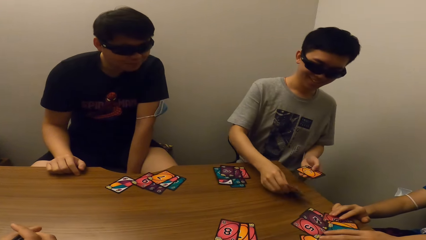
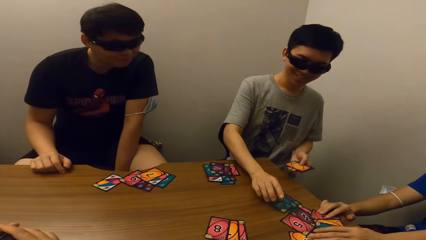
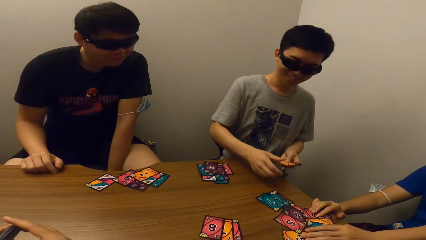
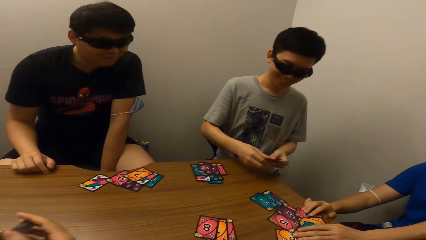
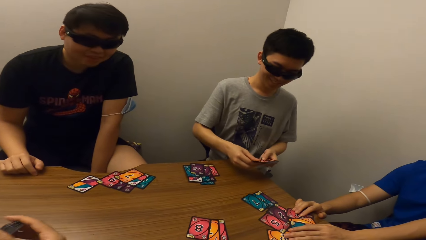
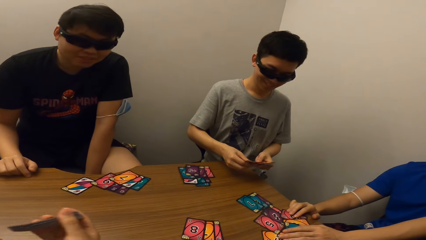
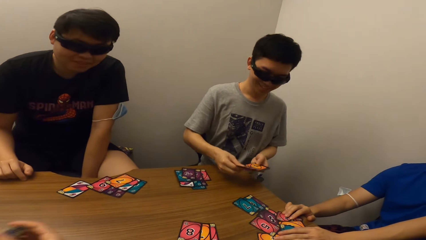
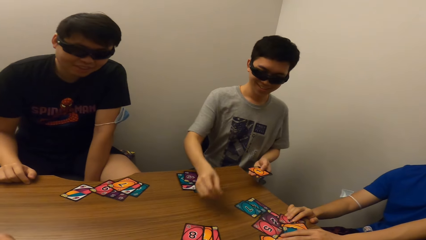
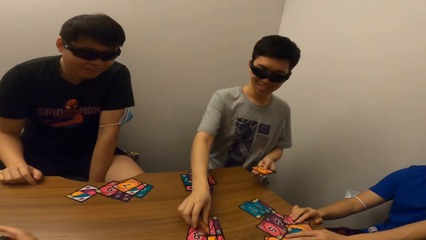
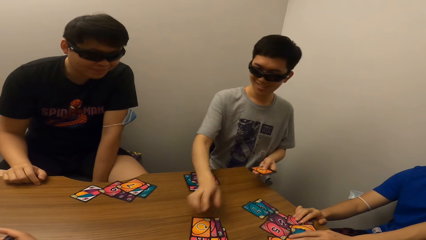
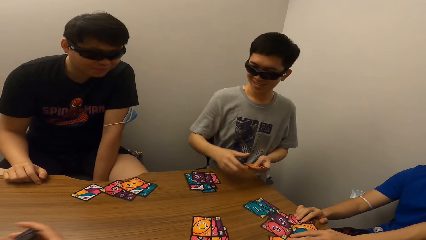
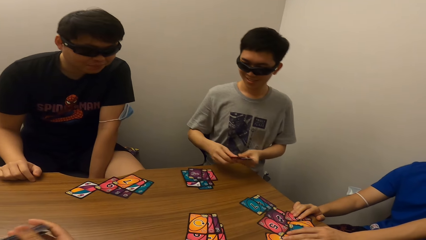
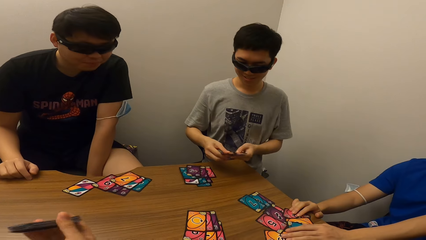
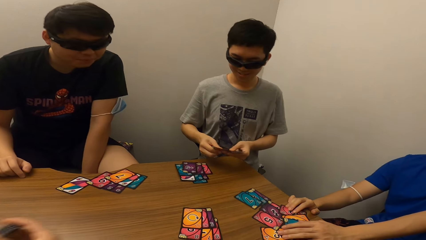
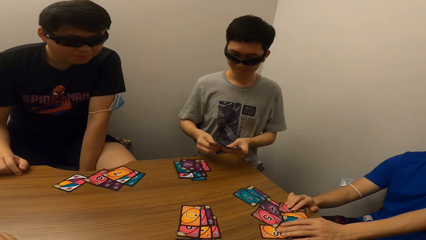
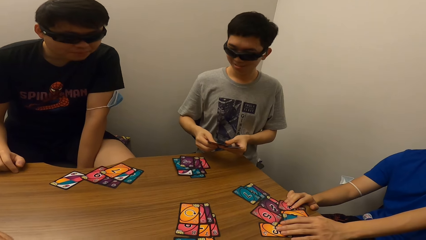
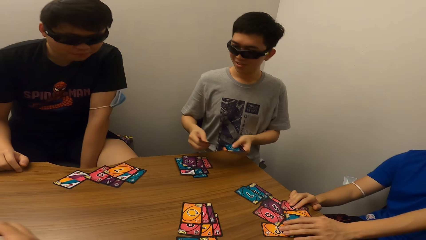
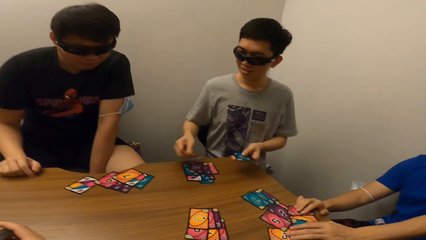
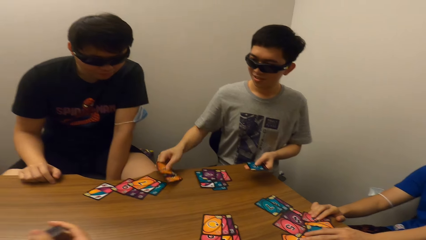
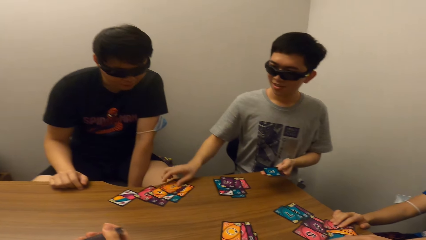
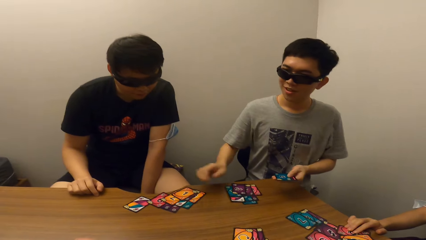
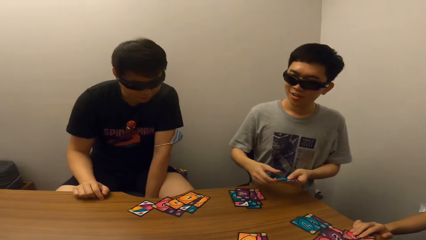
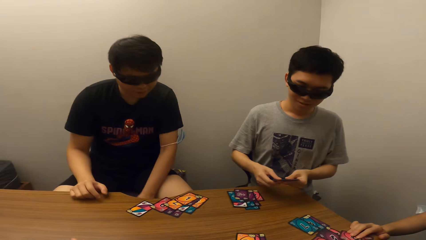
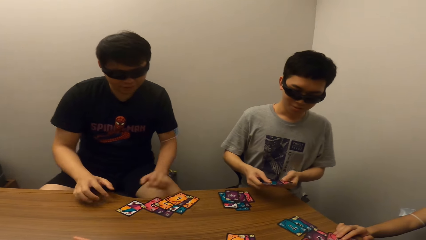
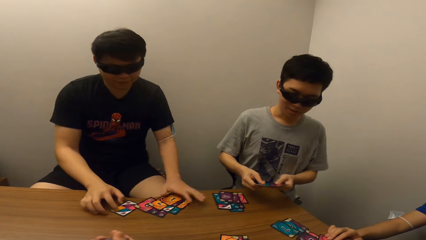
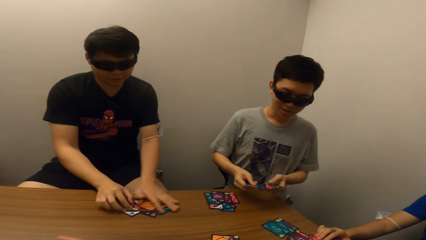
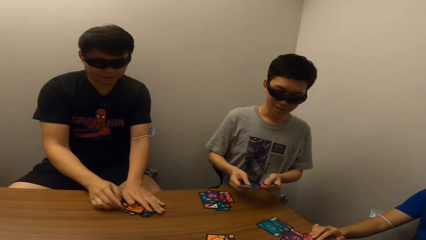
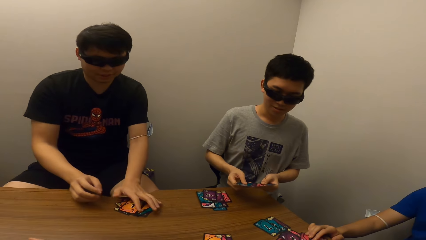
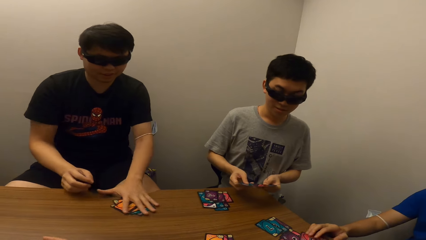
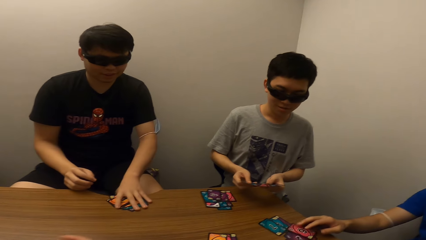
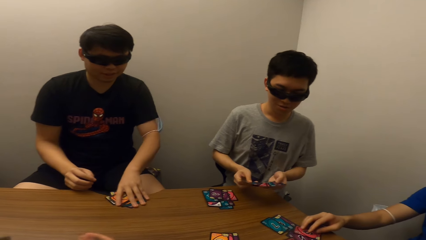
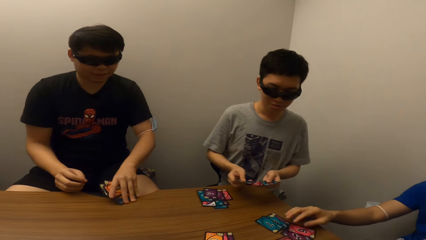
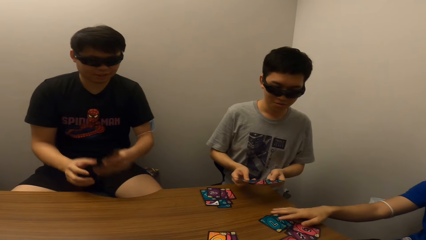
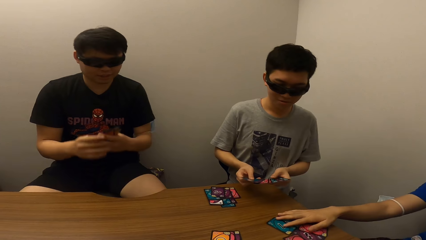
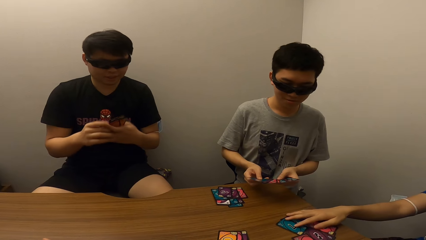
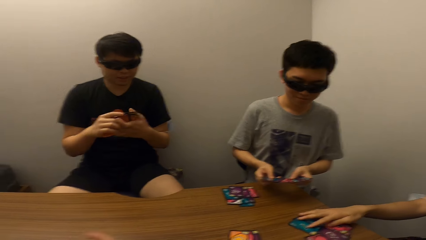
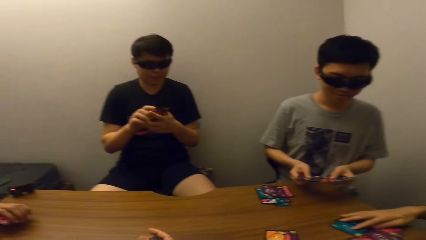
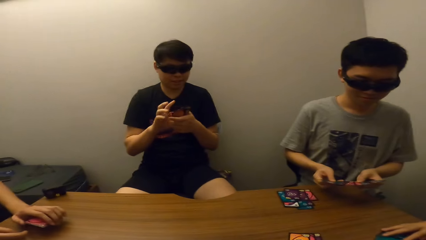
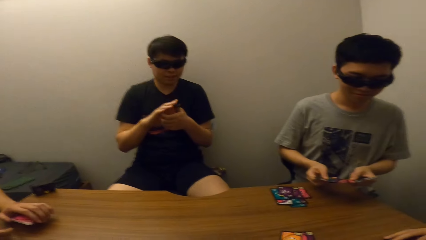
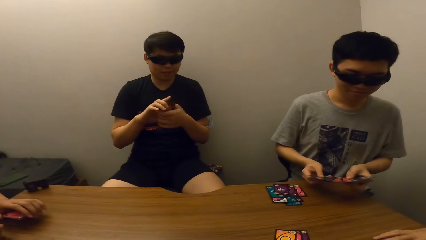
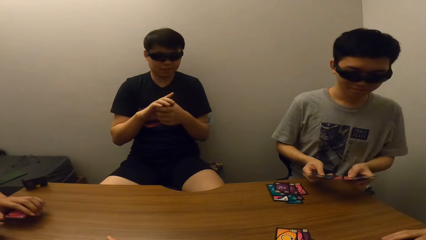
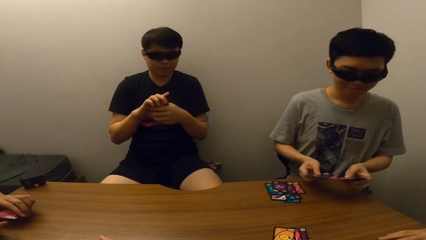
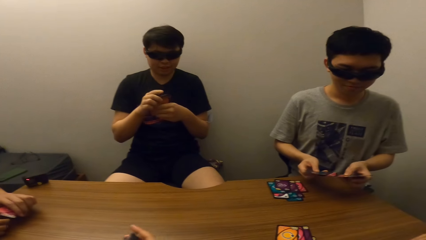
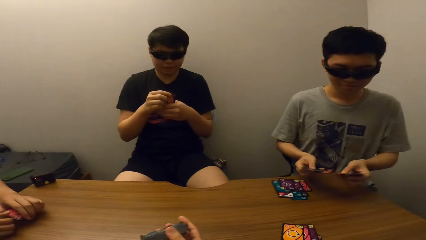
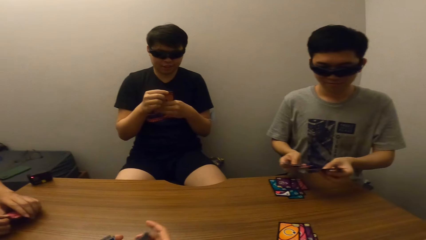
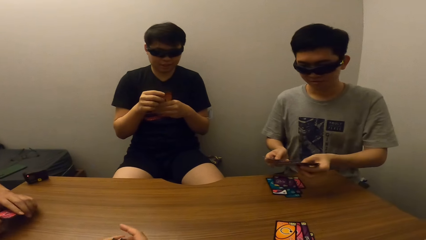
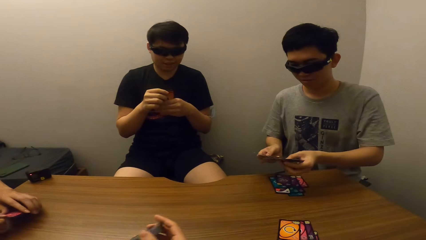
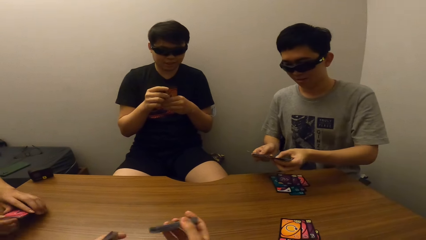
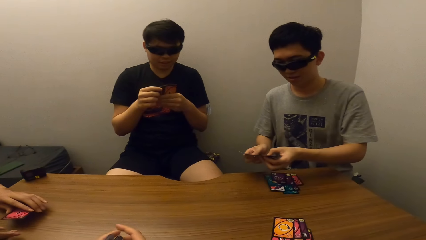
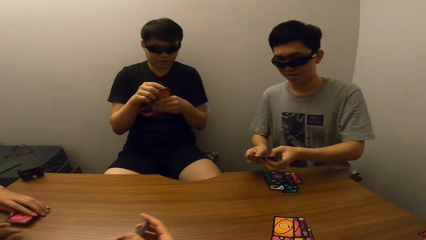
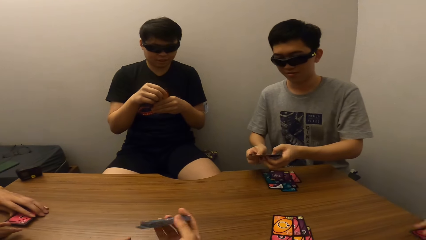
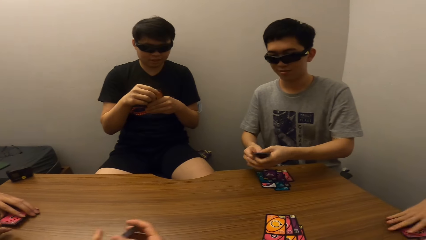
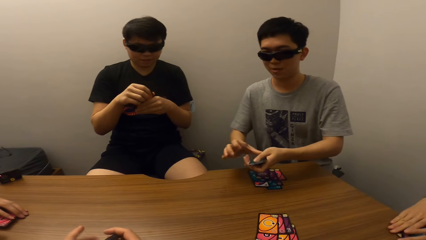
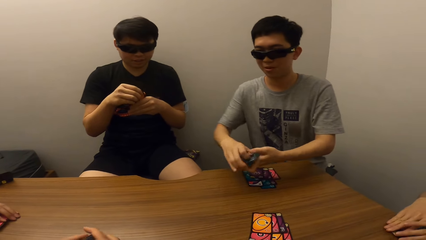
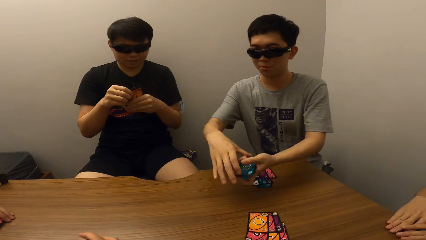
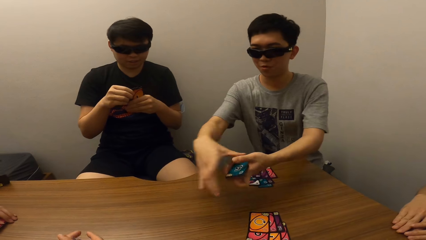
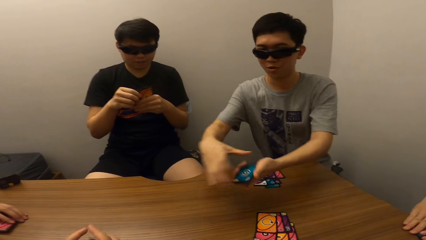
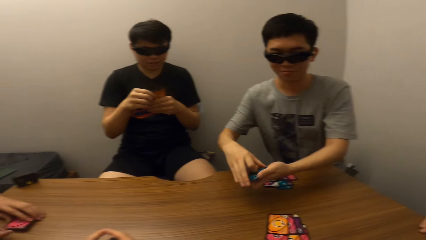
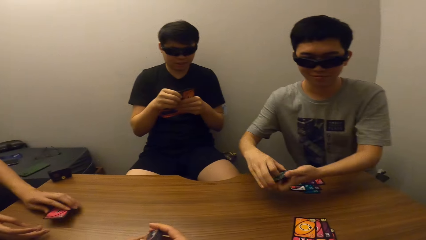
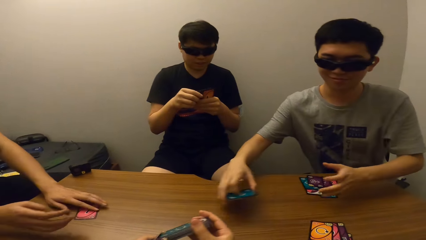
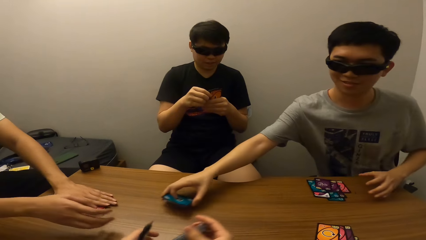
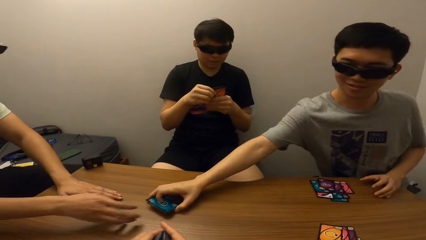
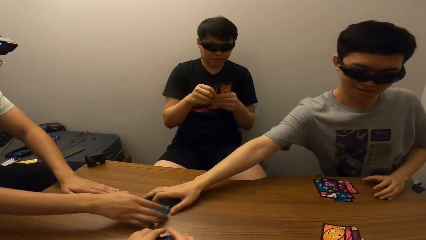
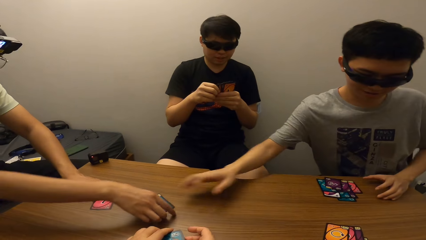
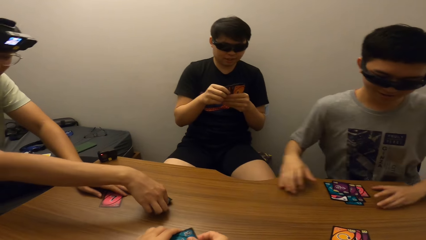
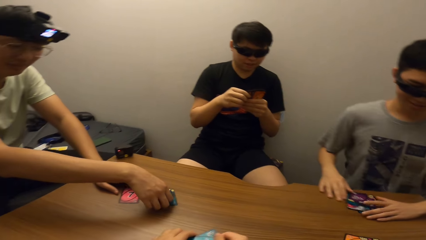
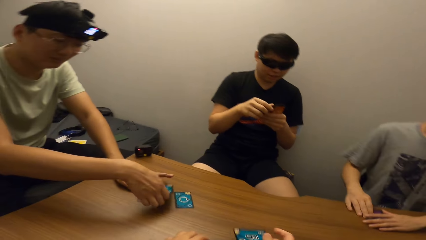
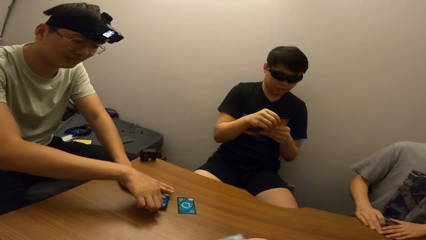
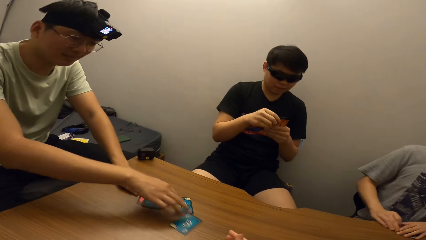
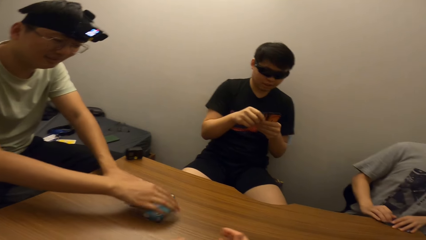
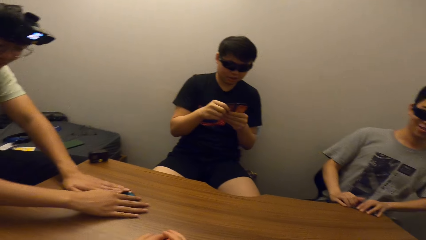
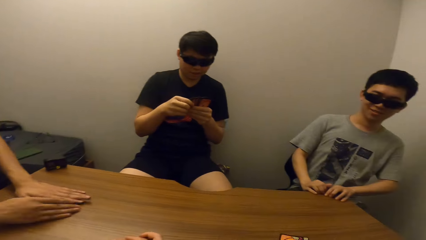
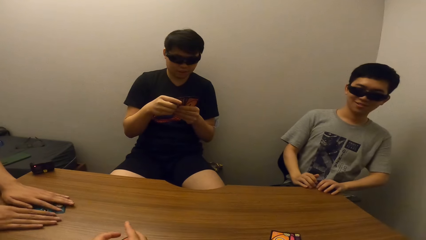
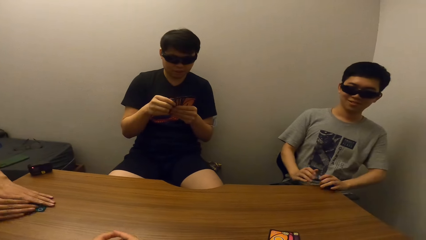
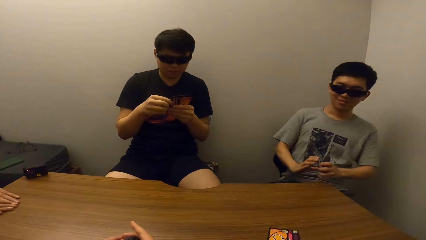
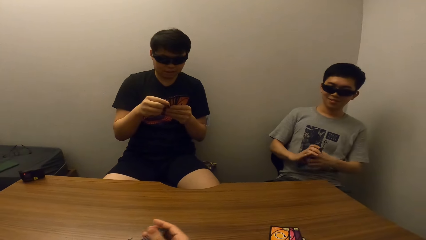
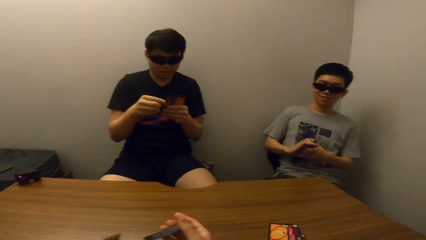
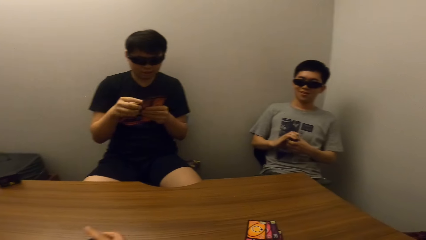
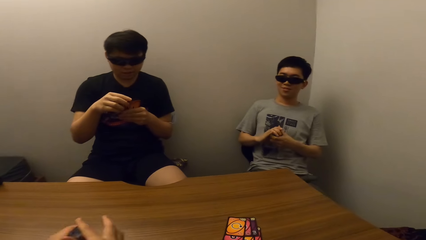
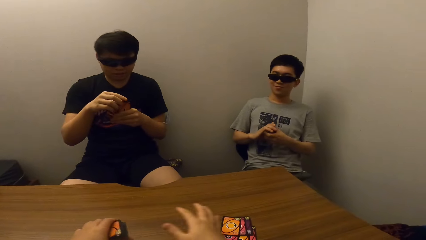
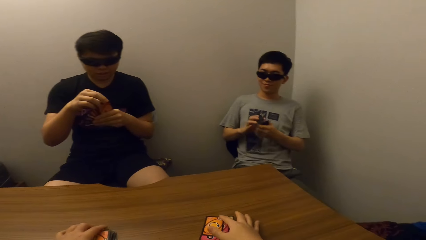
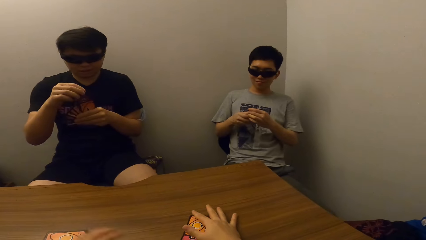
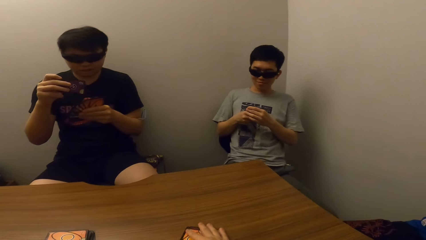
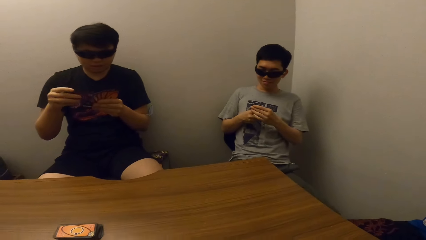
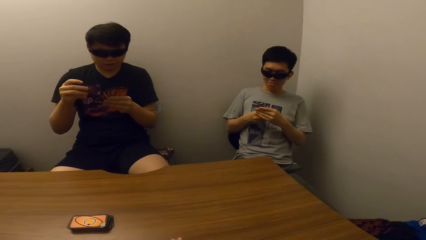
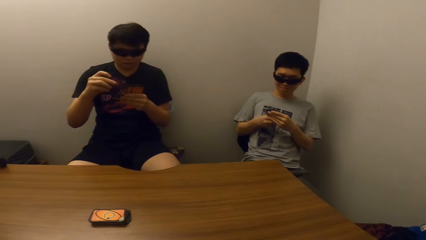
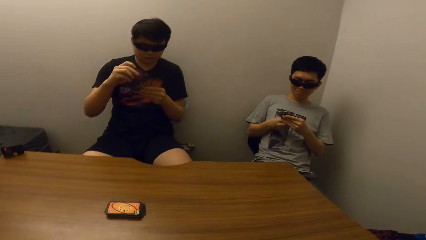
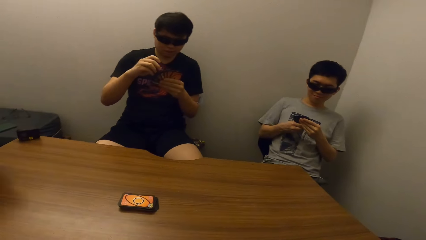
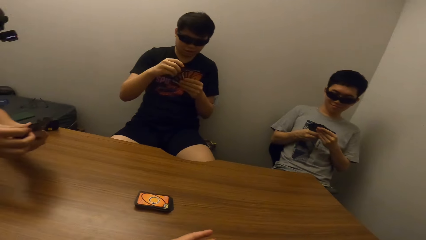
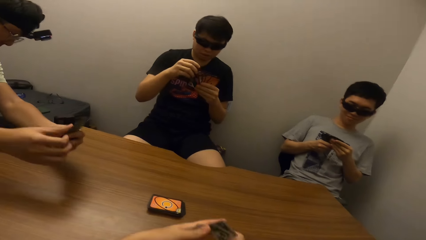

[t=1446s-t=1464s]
A man shares cards. The camera wearer holds the cards in his hands. The man puts down the card. The camera wearer holds the cards in his hands. The man puts down the card. Another man carries his cards and picks up the cards. The first man holds the cards. The other man holds the cards. The camera wearer mixes the cards. The first man drops the rest of the cards. A third man picks up the cards and carries his cards from the table. The second man holds the cards.
